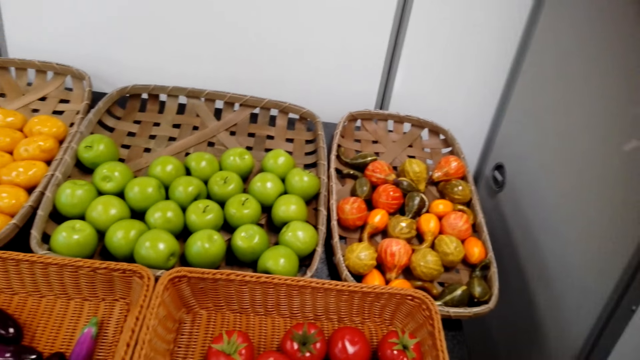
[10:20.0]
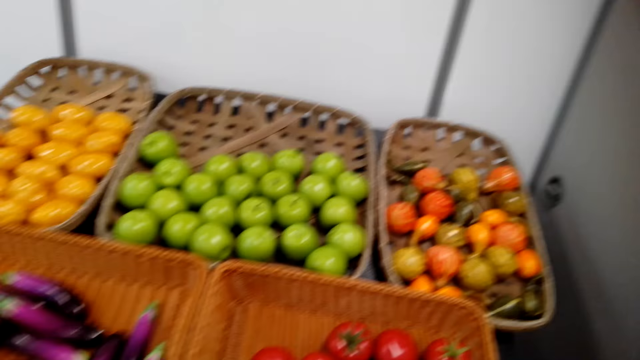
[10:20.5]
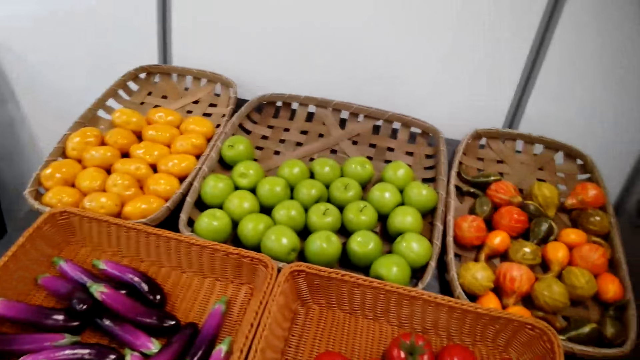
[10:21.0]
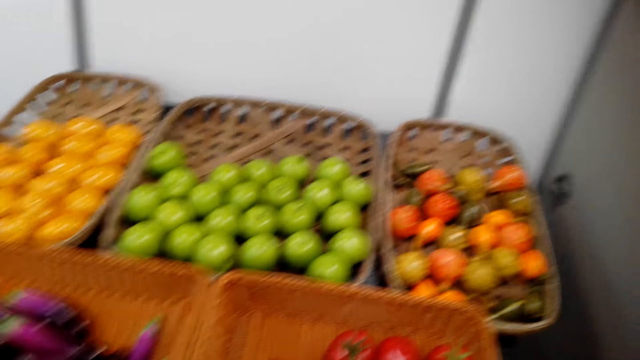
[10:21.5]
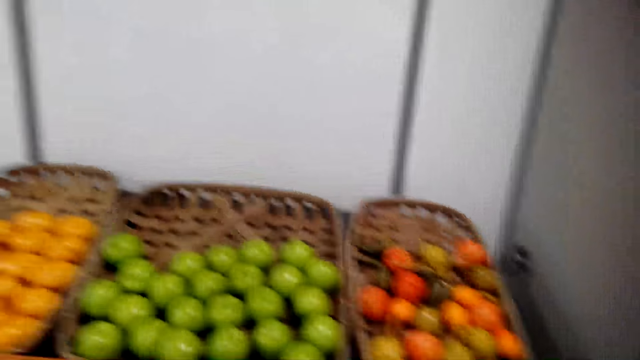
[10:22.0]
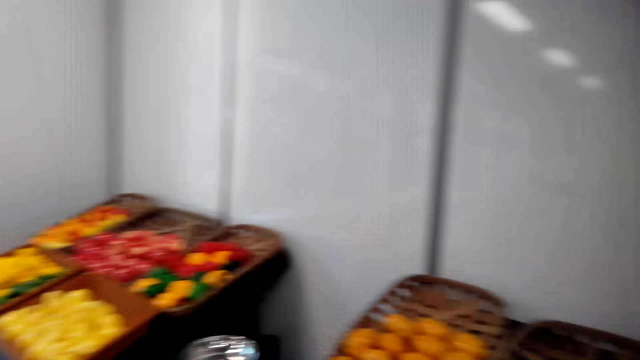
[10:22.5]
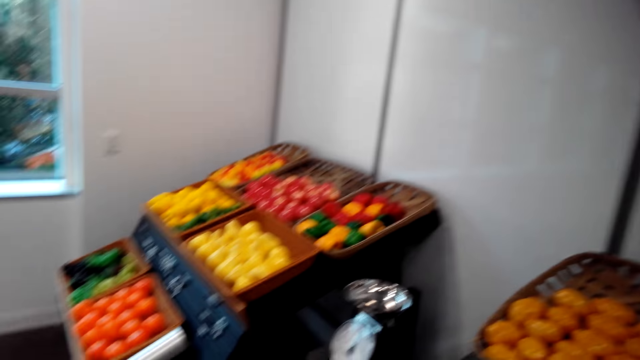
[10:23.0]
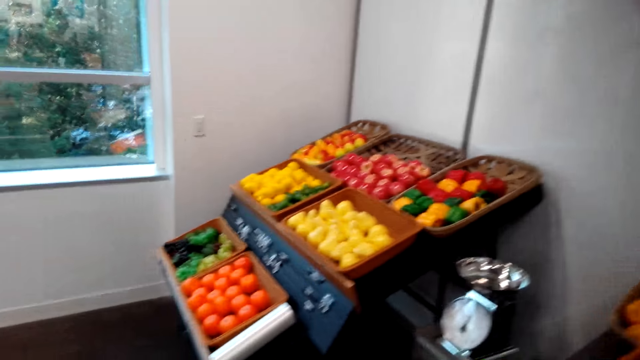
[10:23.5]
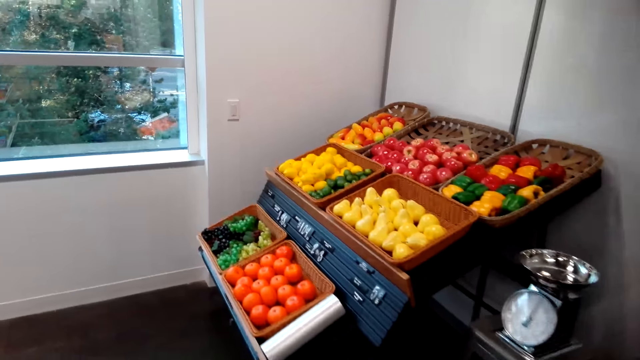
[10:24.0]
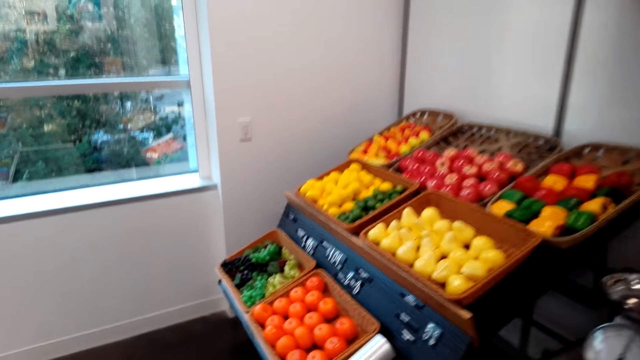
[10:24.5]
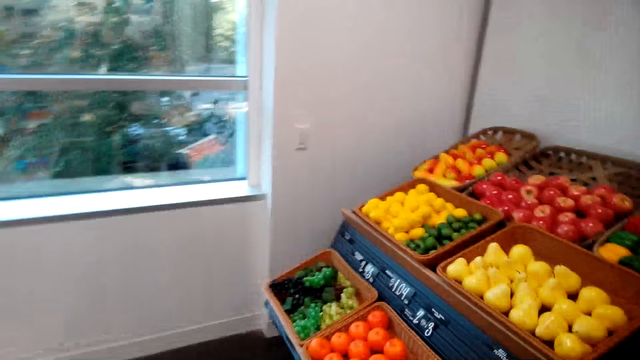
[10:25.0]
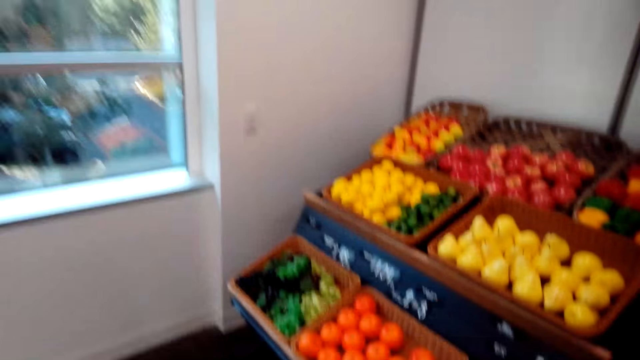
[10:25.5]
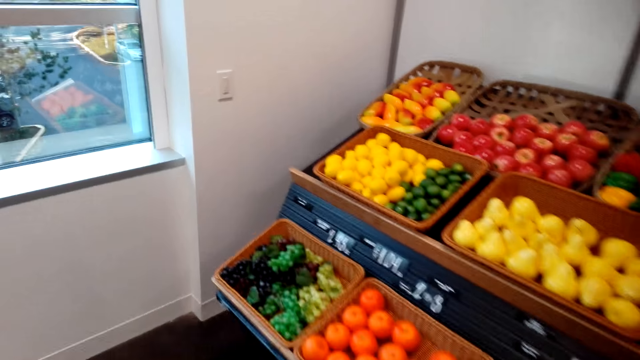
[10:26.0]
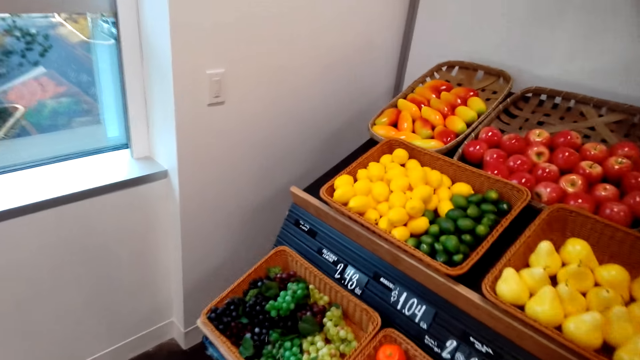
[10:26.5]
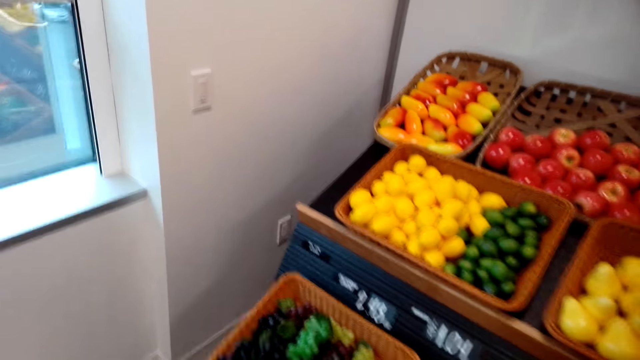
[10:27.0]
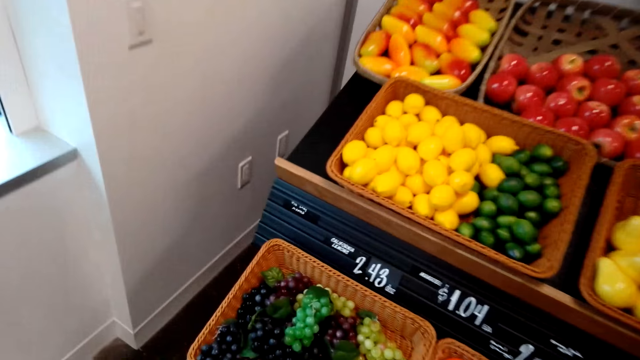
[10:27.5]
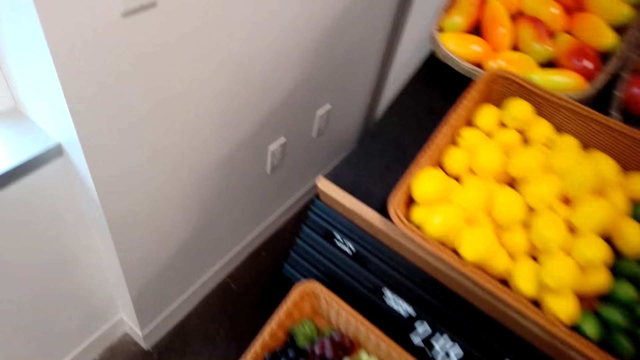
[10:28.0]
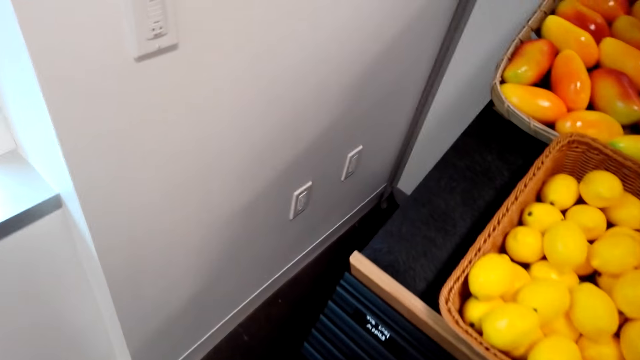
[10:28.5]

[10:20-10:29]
The camera wearer picks a tomato. They walk around.

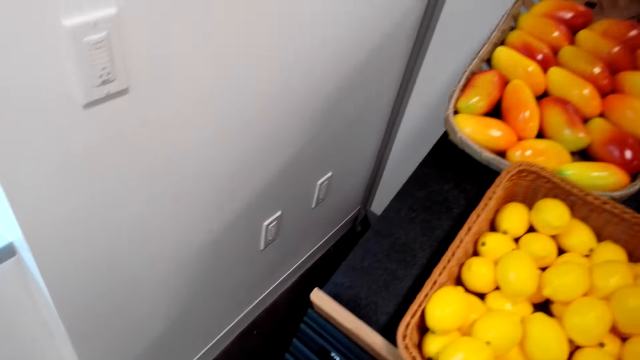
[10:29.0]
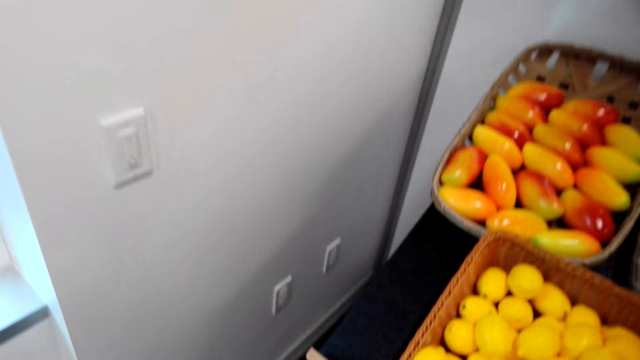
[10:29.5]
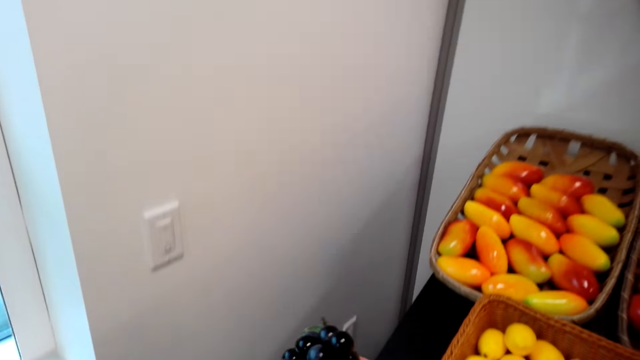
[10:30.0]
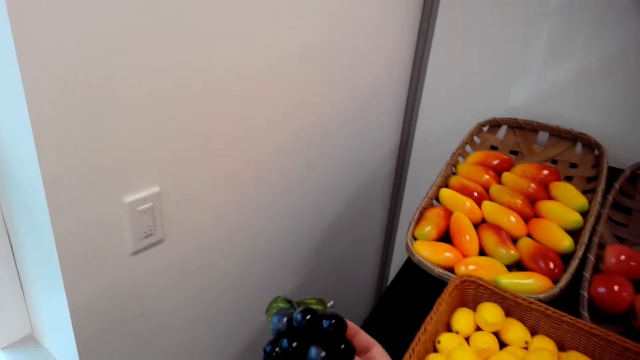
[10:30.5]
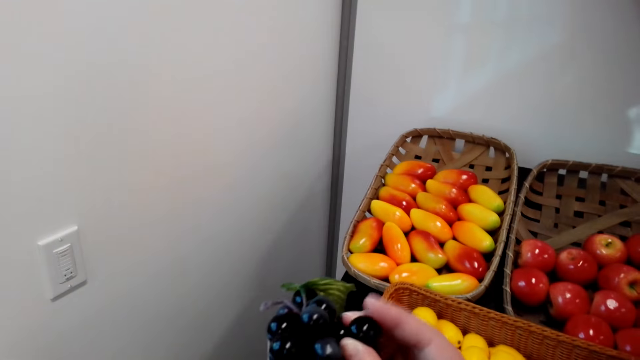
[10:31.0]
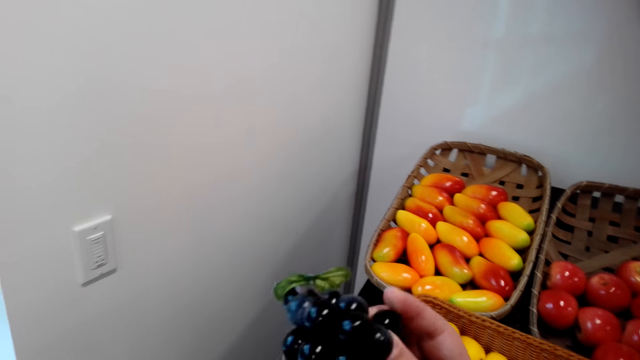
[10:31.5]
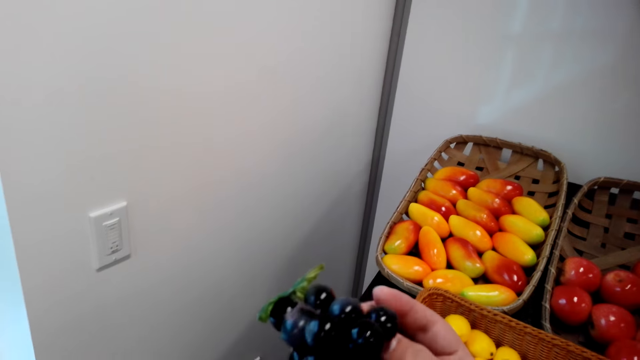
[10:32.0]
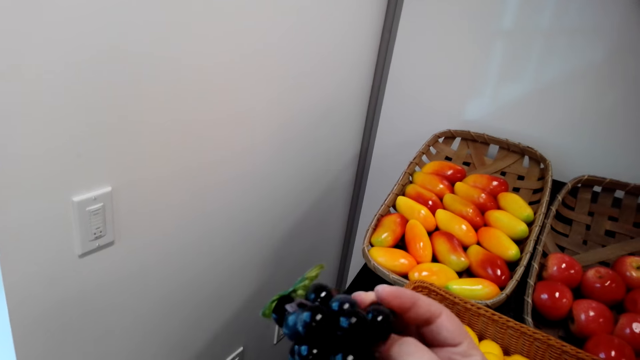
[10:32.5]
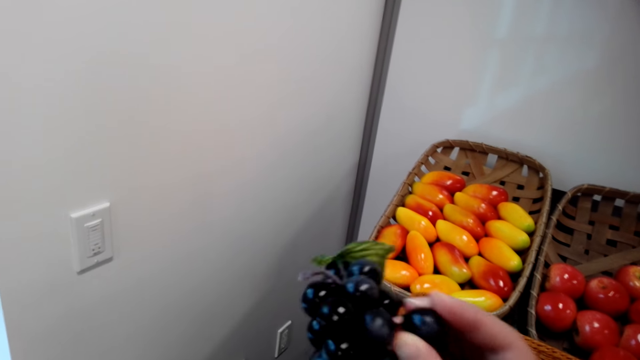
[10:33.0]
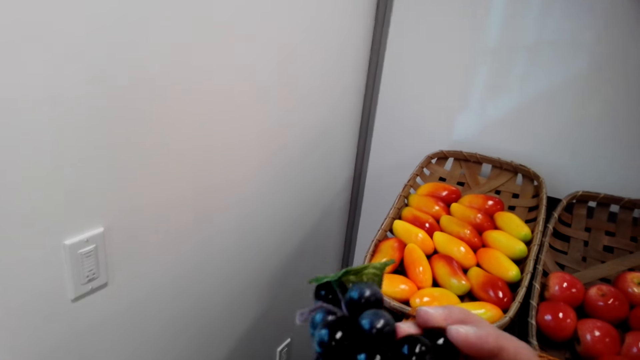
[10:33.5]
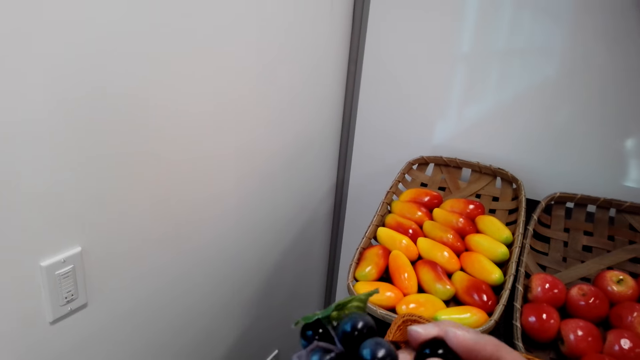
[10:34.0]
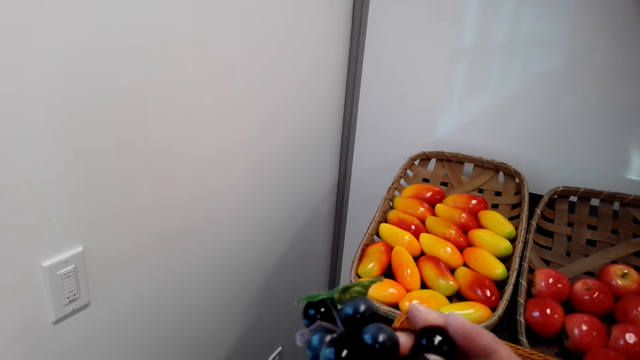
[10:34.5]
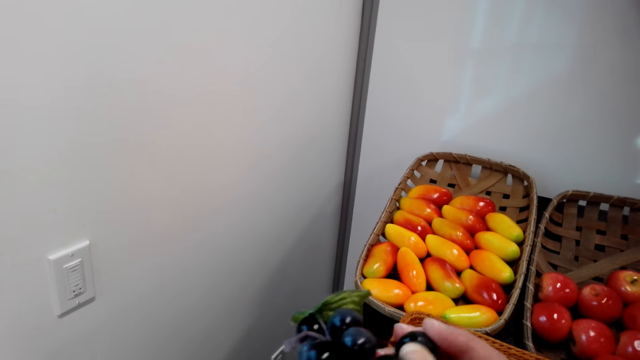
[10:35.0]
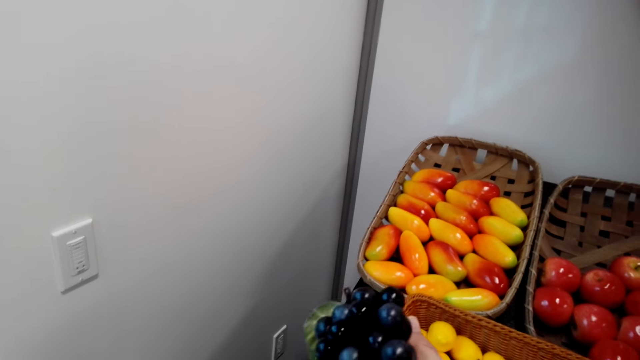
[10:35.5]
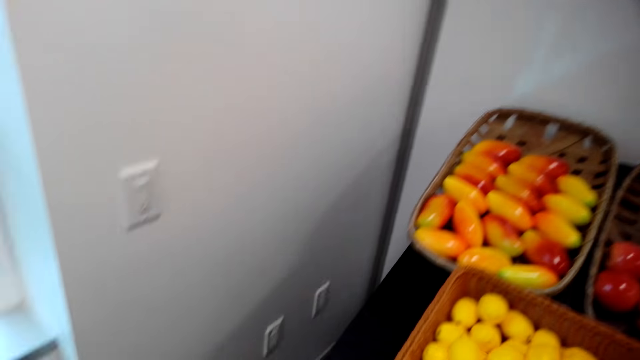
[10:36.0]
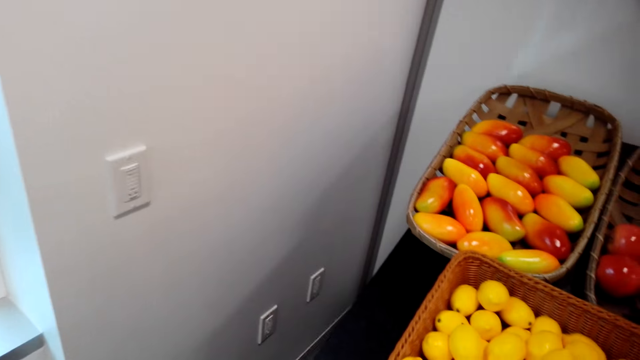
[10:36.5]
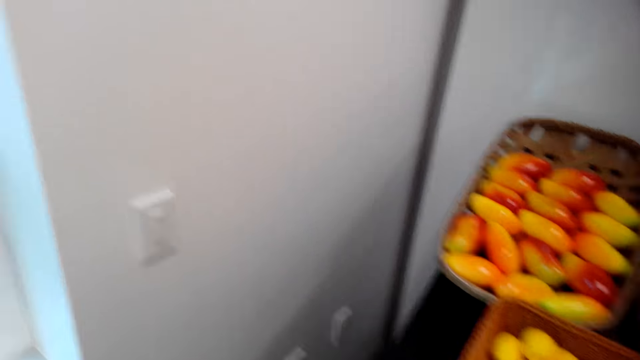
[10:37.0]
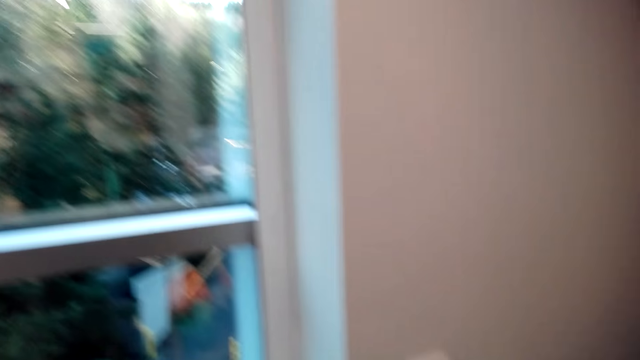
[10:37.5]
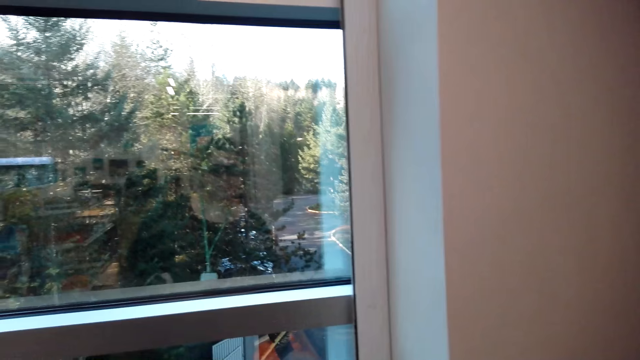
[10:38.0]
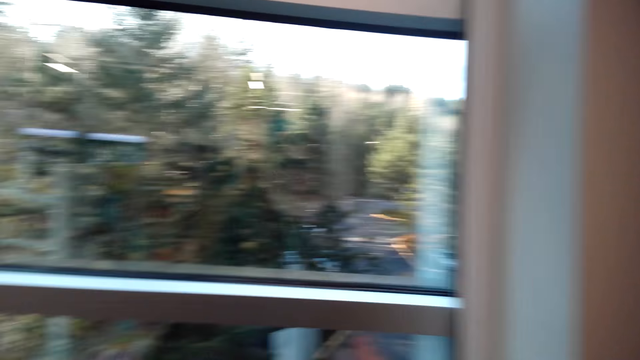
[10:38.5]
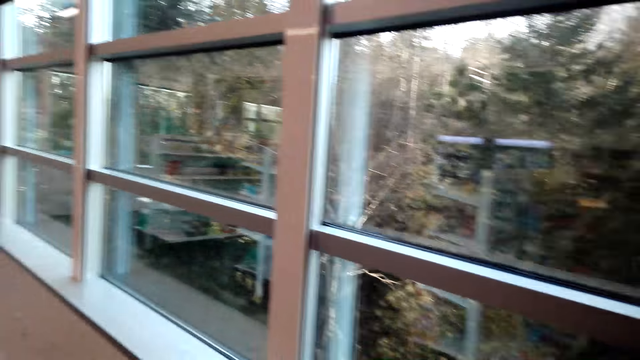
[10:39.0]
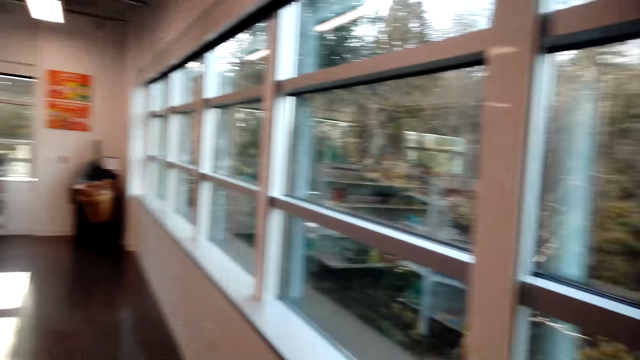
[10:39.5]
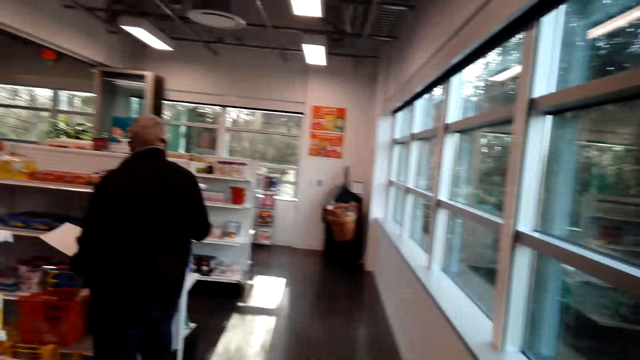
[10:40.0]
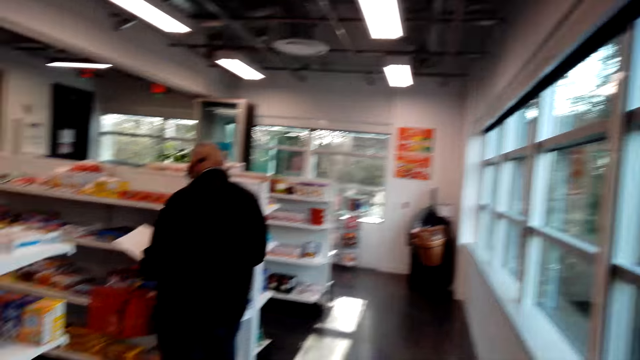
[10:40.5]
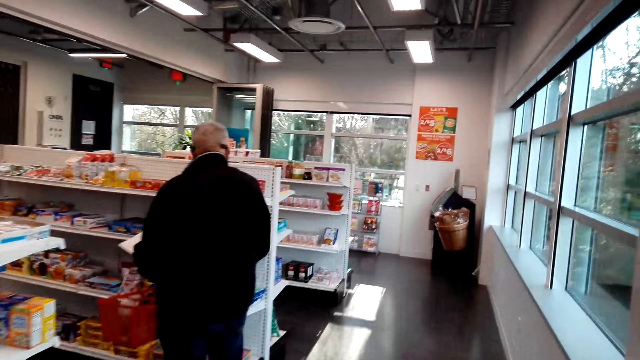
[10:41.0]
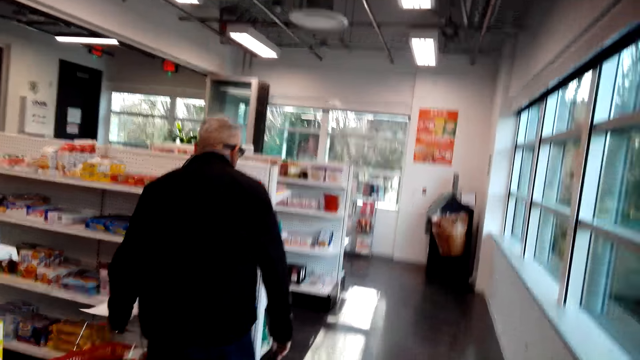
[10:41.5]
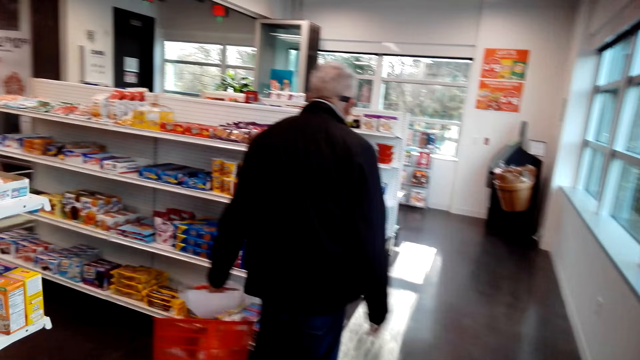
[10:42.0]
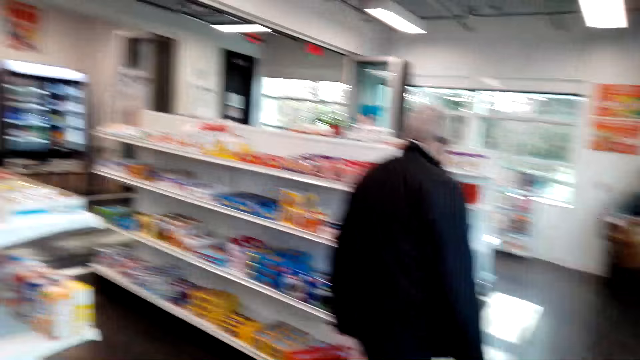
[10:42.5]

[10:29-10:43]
The camera wearer picks grape fruit or berries. They walk around the supermarket and place the berries down. A man picks a product. The camera wearer walks around the supermarket.
